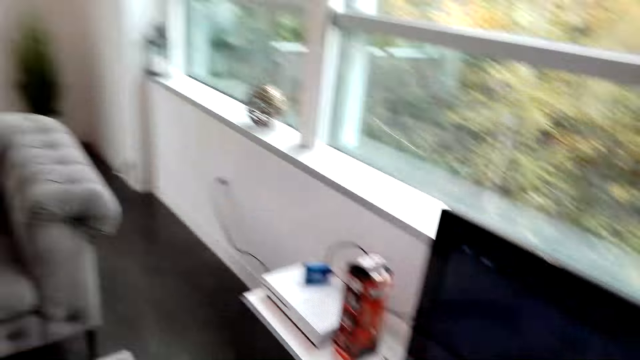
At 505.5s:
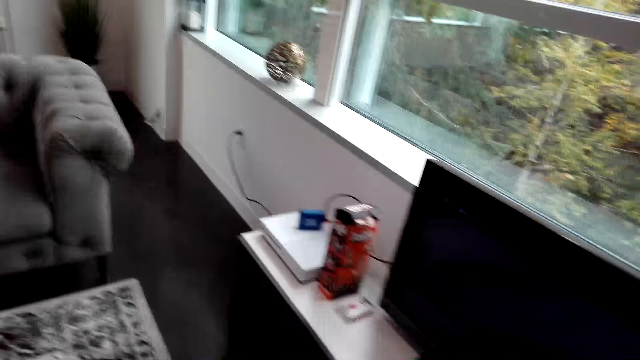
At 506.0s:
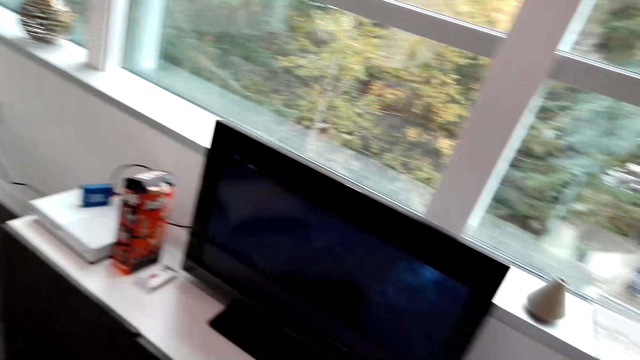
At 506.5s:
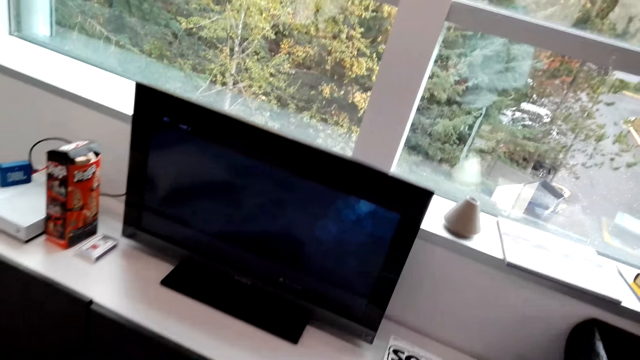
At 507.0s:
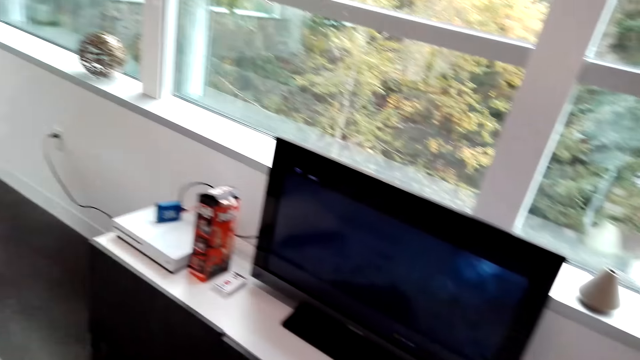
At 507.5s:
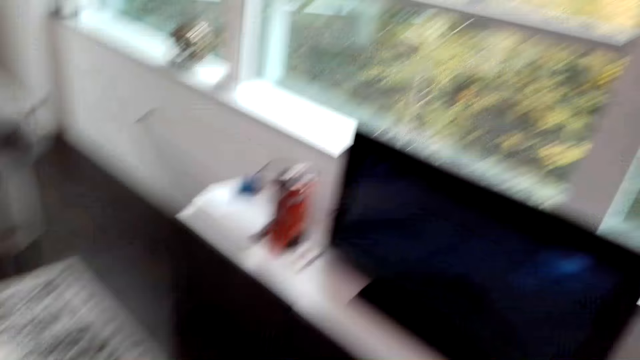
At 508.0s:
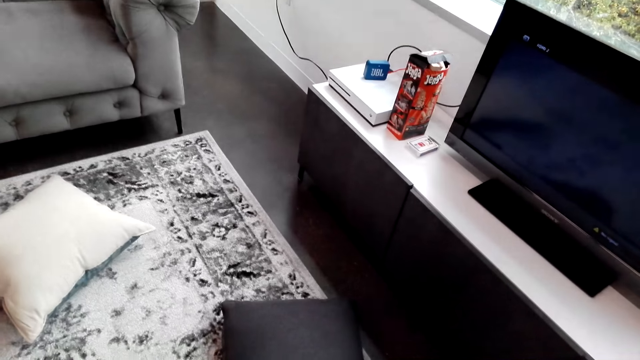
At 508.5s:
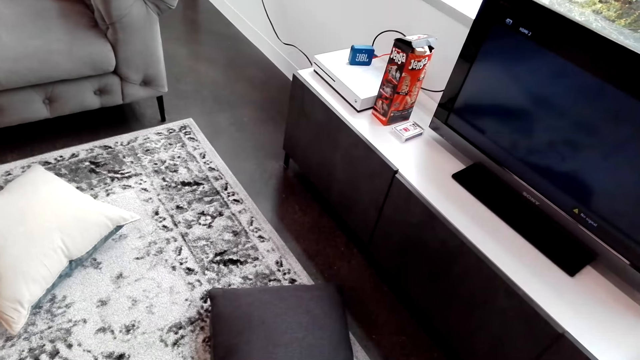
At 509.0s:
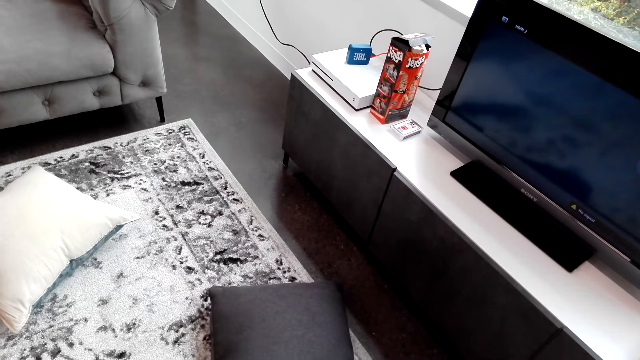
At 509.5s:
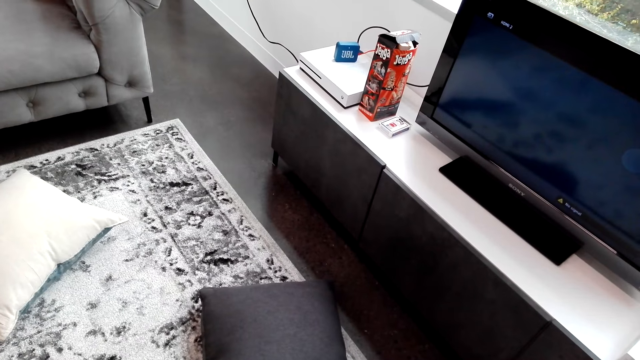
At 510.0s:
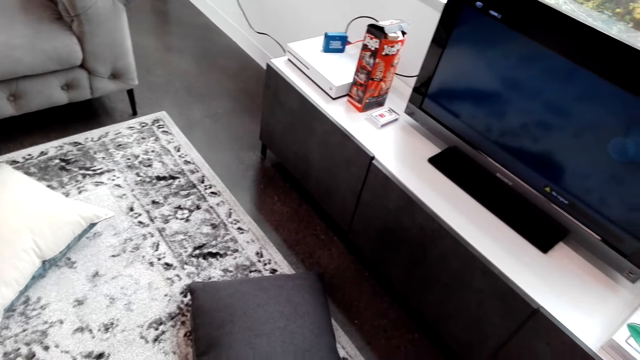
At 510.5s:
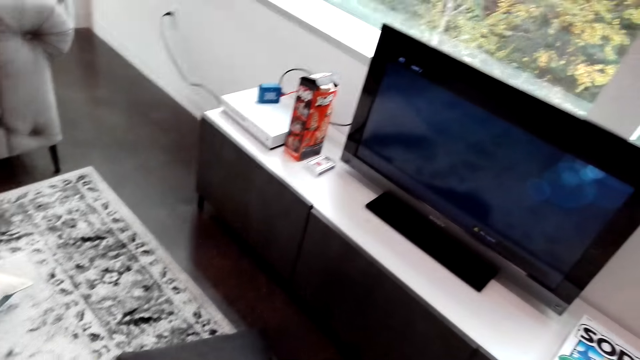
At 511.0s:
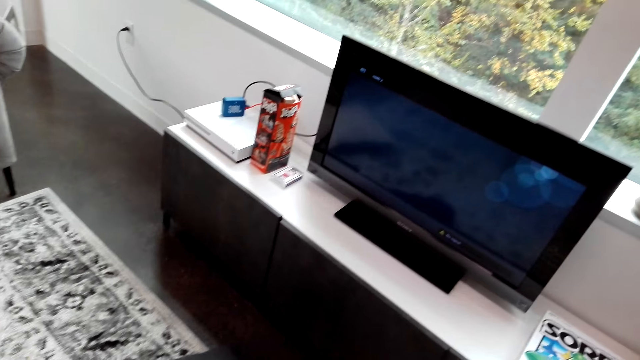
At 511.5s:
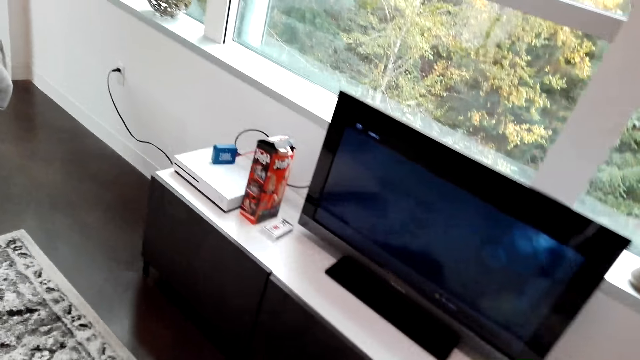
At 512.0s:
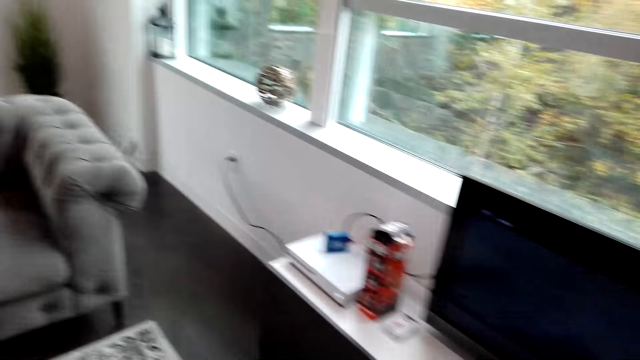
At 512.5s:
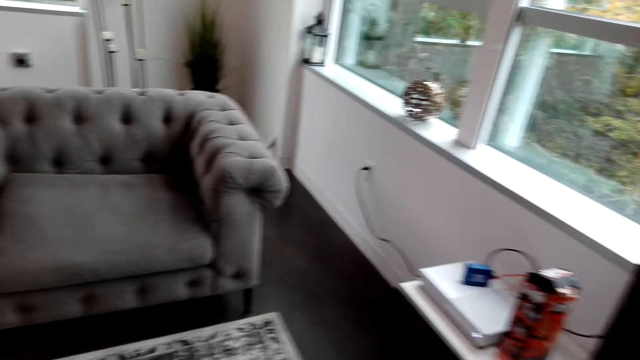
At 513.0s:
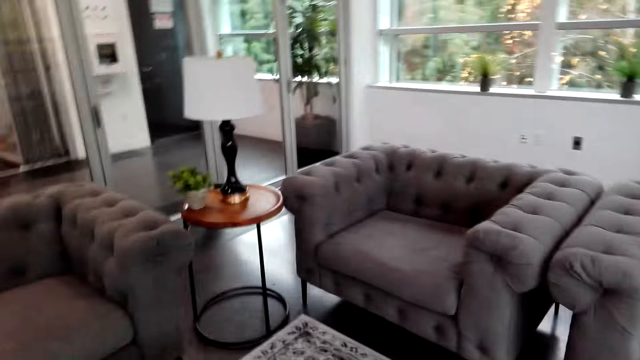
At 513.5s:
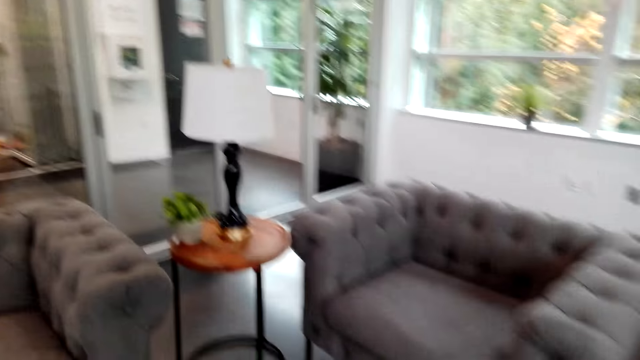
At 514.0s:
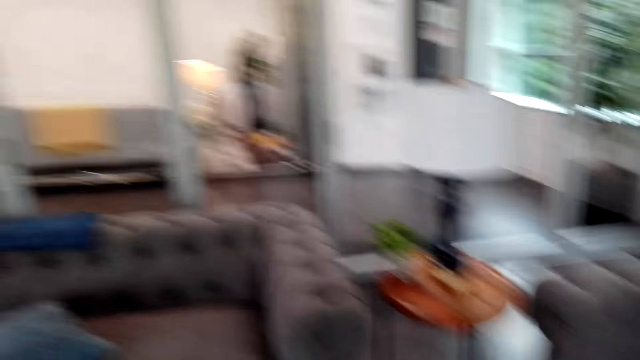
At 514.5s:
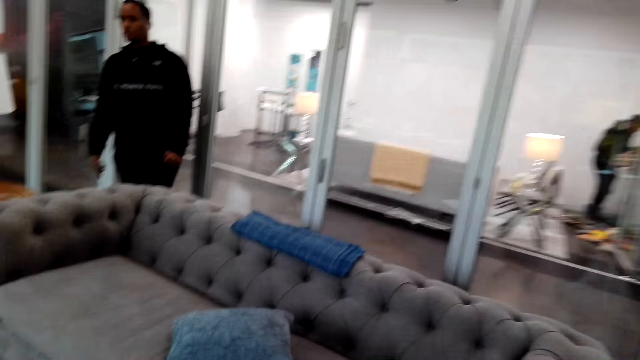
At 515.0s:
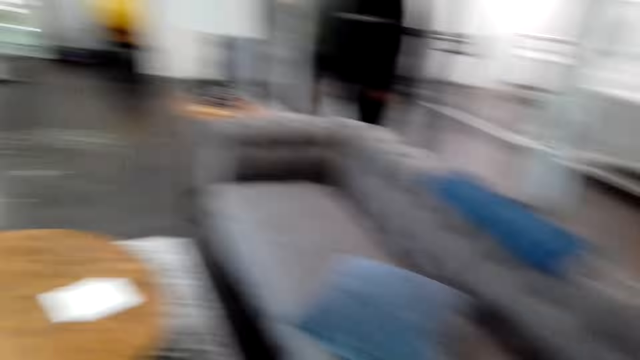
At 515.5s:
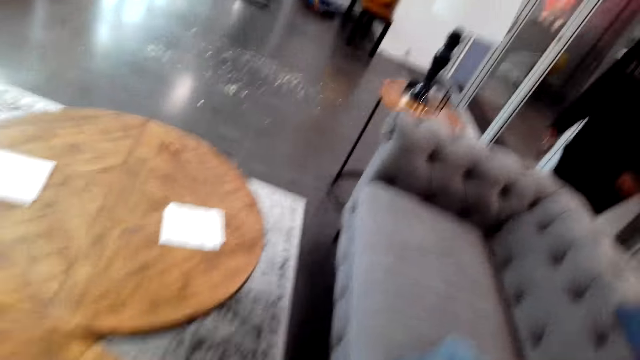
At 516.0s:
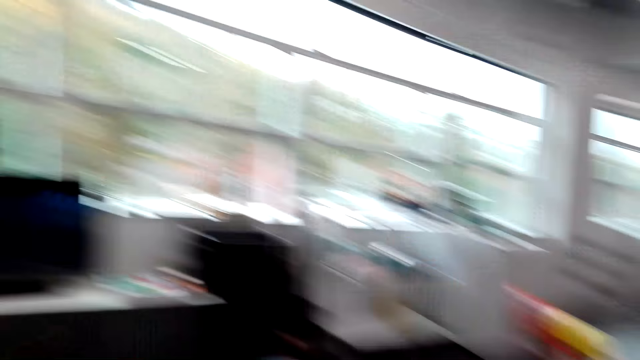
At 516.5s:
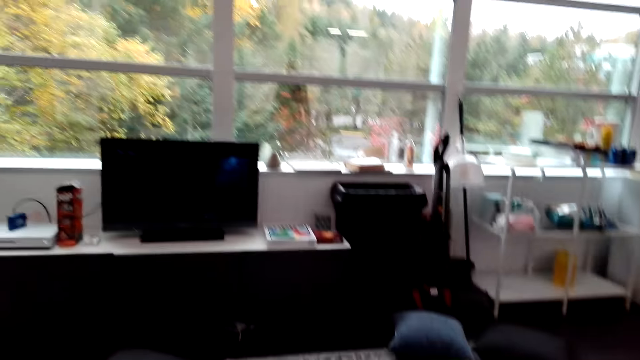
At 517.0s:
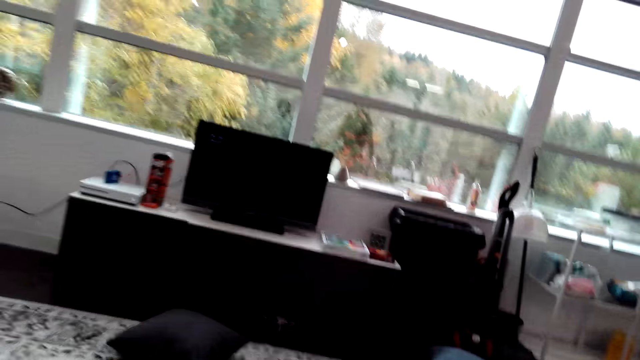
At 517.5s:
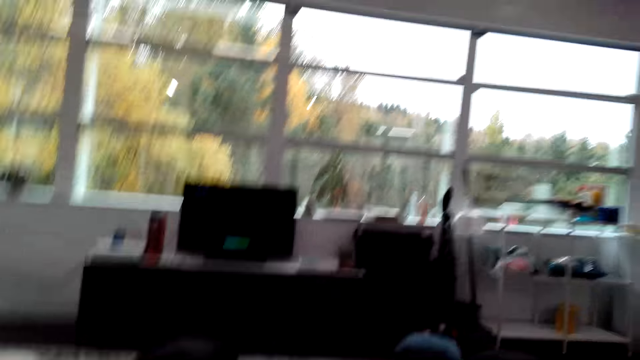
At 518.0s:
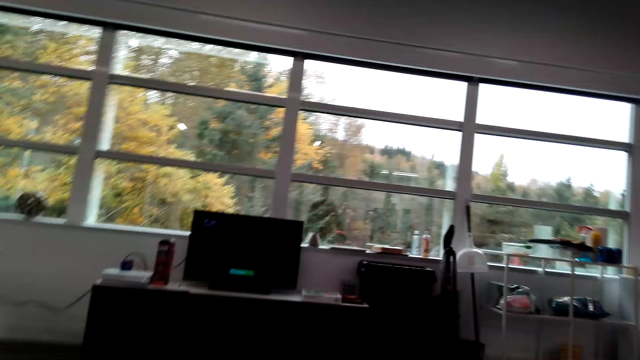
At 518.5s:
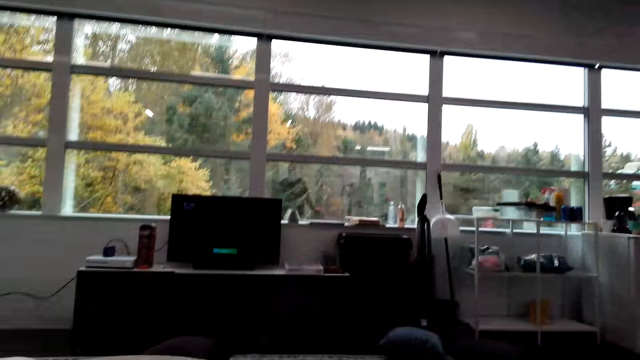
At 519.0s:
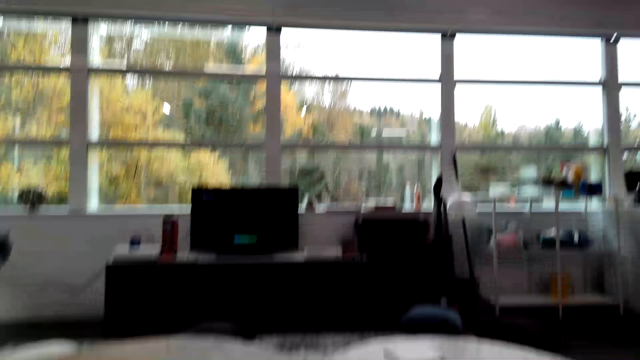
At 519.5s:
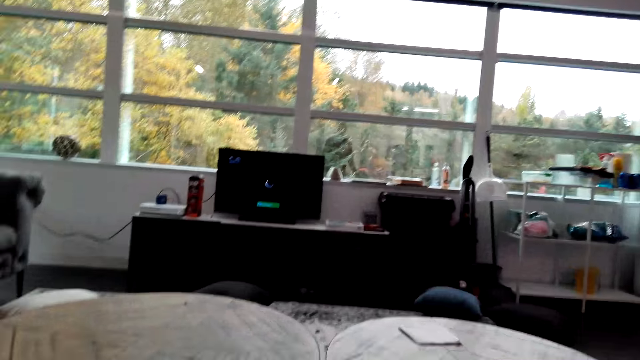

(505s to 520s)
The camera wearer looks around. They look at the computer. They look around. They look at the computer. They walk around. They look at the computer. They operate the computer.

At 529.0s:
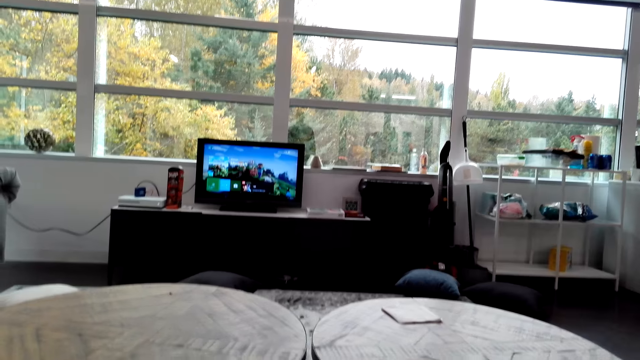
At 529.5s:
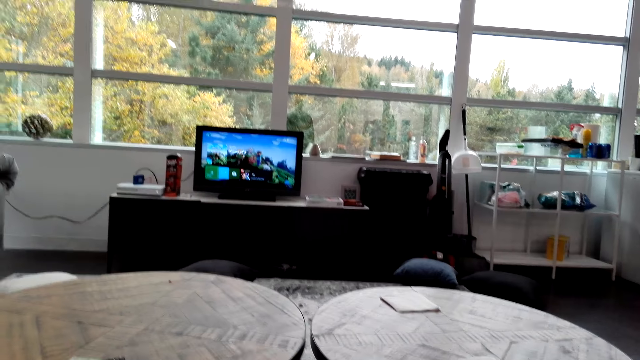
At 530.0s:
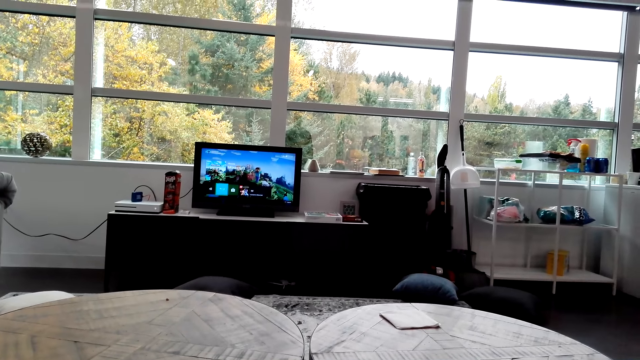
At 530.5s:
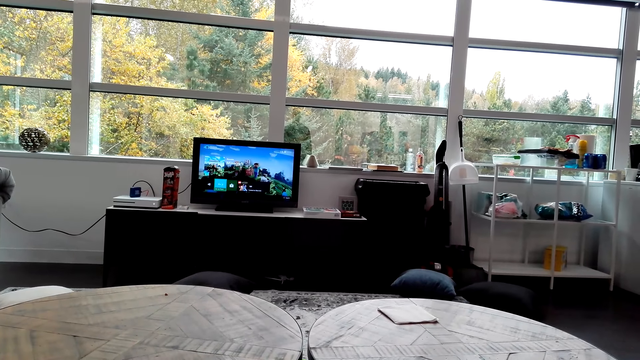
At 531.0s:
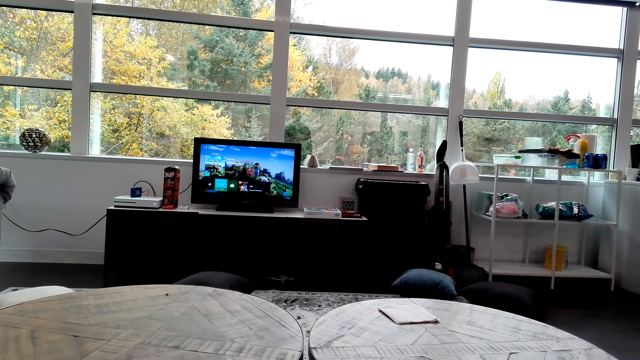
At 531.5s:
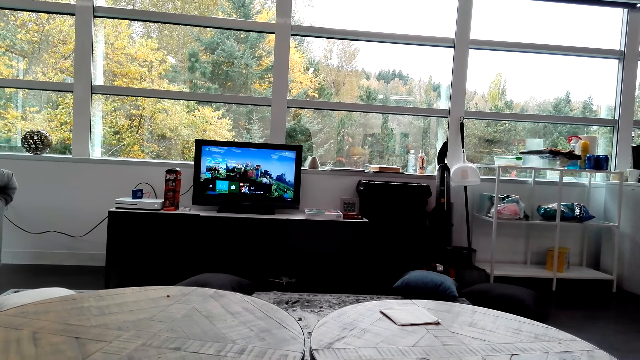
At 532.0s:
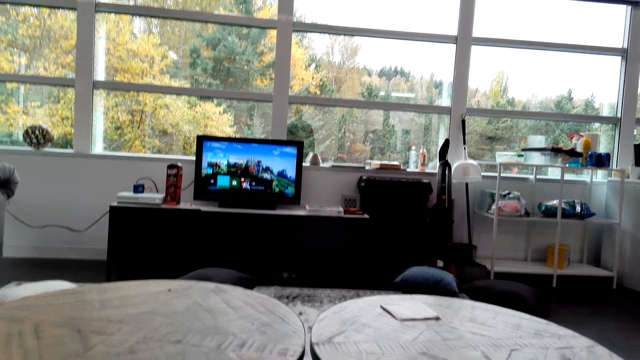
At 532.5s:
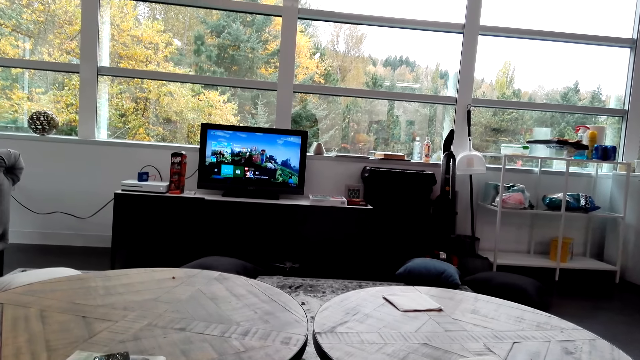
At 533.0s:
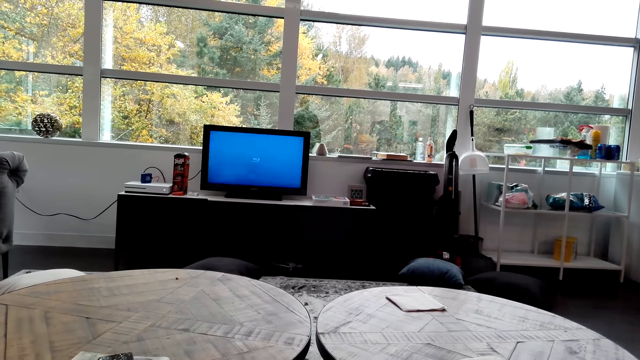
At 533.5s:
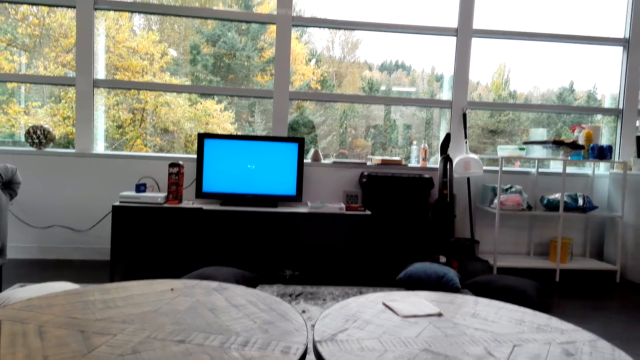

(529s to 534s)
The camera wearer looks at the computer.
